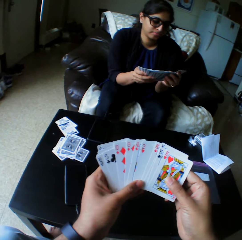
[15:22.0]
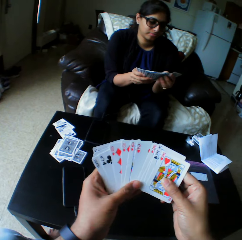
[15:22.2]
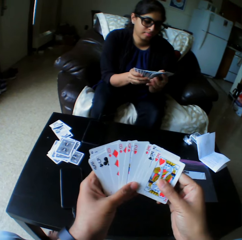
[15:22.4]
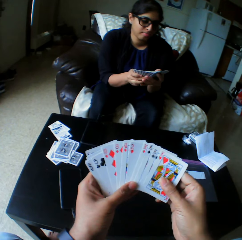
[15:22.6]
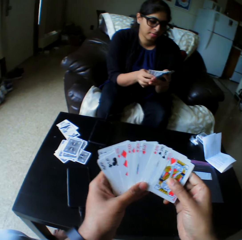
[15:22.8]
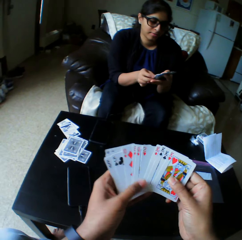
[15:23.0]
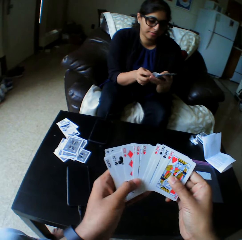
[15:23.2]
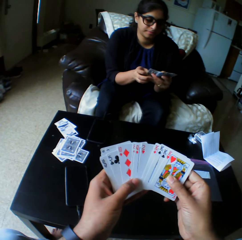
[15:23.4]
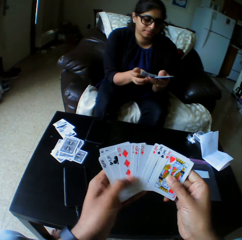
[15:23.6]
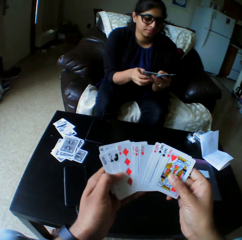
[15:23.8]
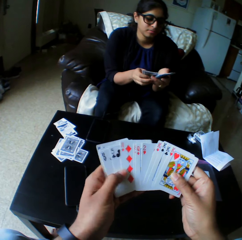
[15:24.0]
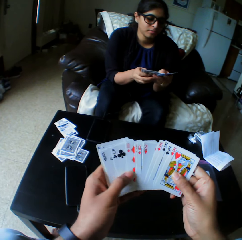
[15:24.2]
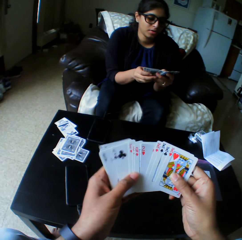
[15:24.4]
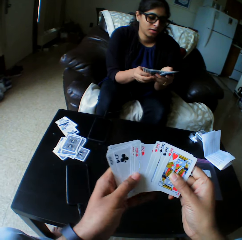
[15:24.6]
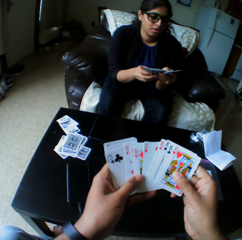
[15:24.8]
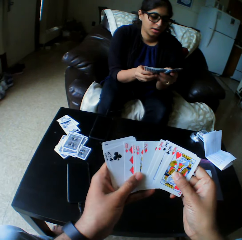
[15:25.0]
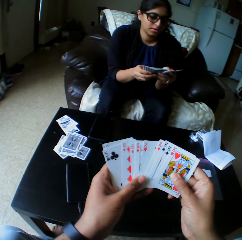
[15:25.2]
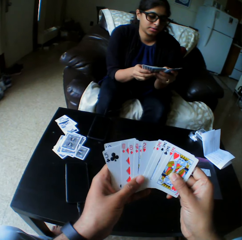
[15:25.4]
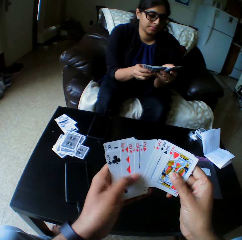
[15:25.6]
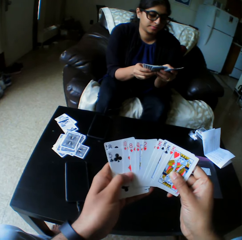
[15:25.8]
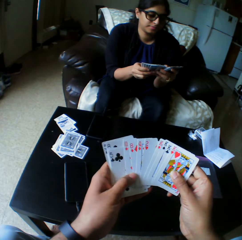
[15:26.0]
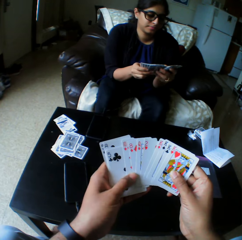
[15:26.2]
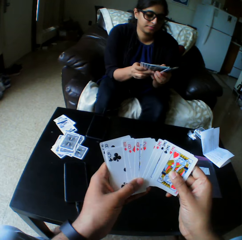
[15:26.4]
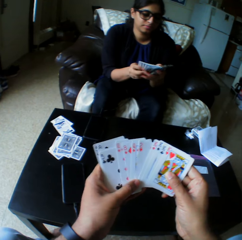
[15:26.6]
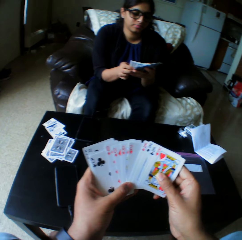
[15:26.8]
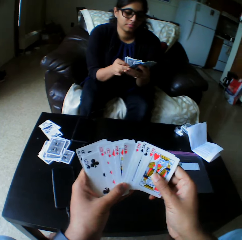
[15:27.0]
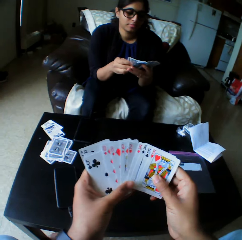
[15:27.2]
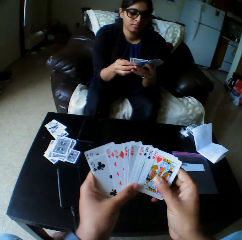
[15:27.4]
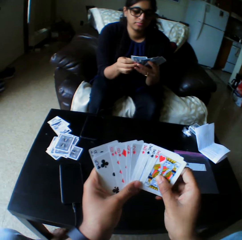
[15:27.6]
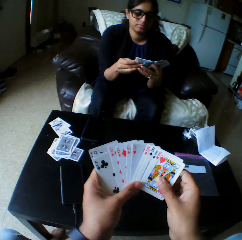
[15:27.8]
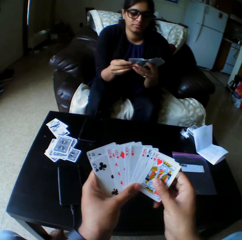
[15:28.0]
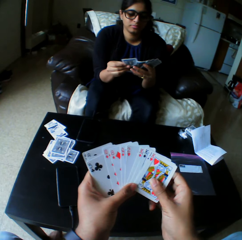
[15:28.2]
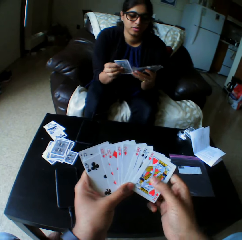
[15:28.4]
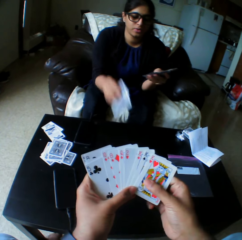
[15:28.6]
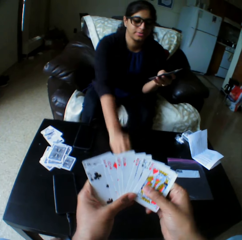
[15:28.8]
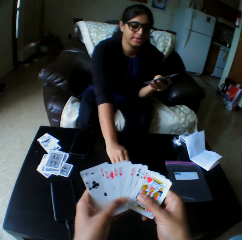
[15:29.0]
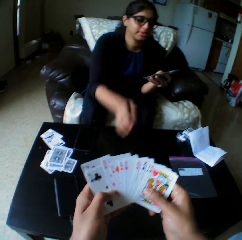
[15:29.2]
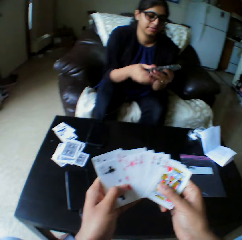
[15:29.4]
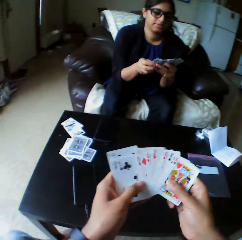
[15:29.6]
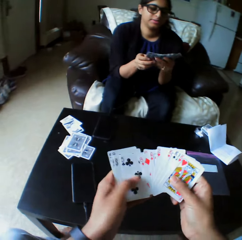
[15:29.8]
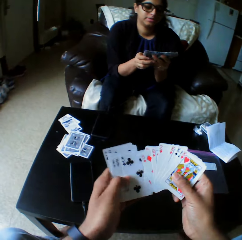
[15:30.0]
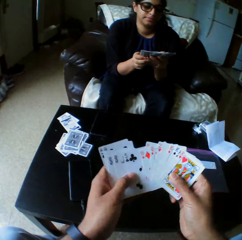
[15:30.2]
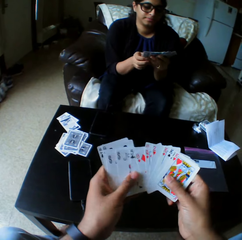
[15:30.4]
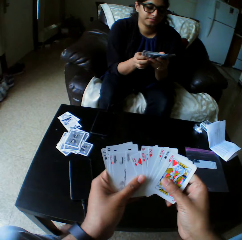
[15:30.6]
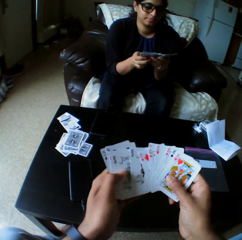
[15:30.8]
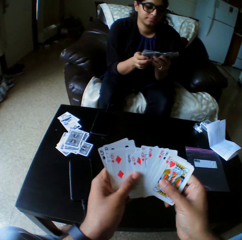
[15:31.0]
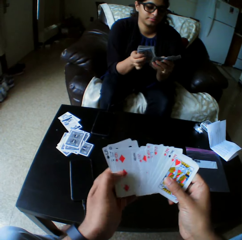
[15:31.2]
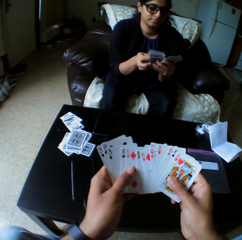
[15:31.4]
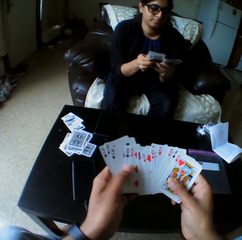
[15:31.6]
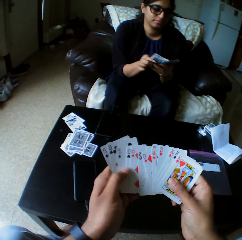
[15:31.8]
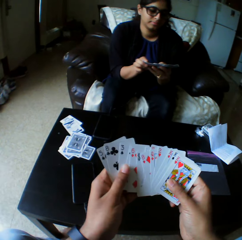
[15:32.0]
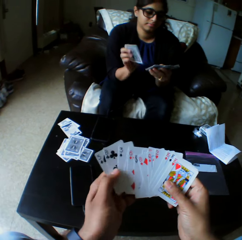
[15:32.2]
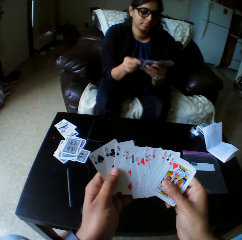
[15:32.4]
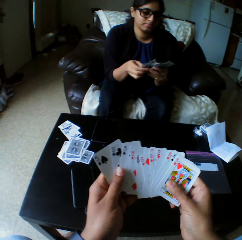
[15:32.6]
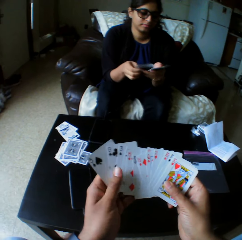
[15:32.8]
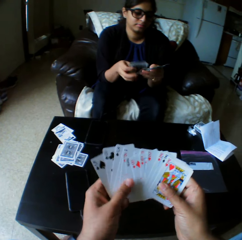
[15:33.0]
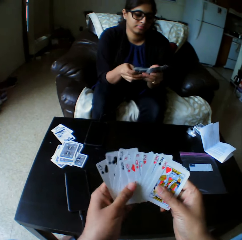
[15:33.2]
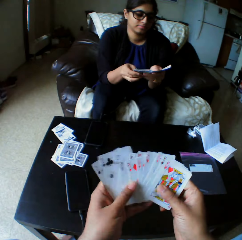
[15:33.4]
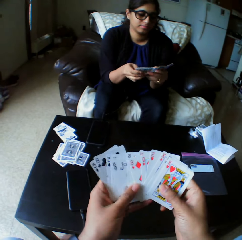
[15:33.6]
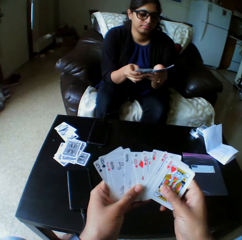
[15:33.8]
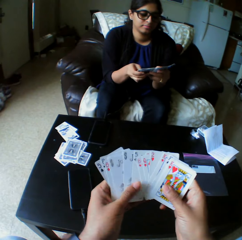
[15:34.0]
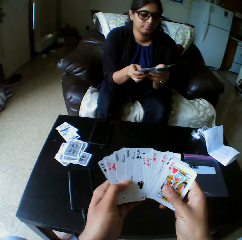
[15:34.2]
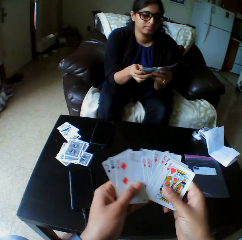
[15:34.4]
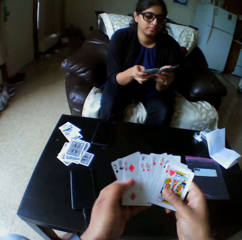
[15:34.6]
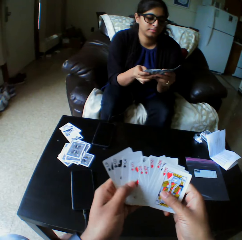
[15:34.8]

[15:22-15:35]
The woman drops a card on the table with her right hand. She shuffles the cards with both hands and arranges the play cards.

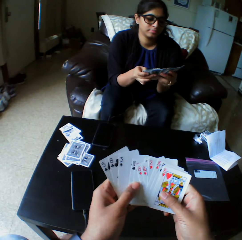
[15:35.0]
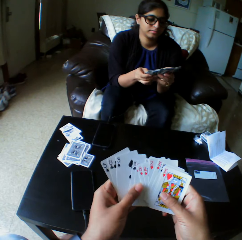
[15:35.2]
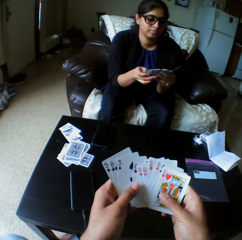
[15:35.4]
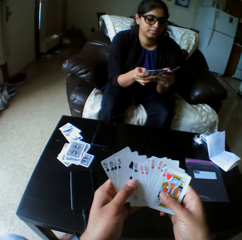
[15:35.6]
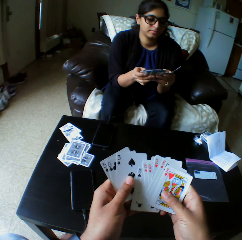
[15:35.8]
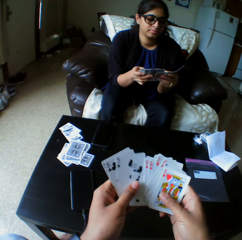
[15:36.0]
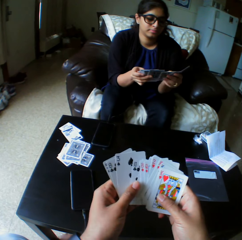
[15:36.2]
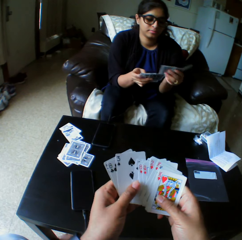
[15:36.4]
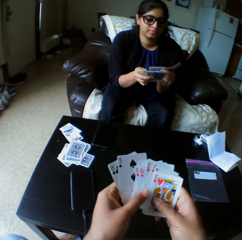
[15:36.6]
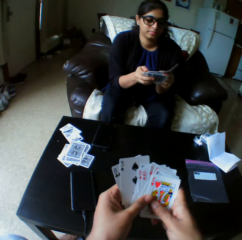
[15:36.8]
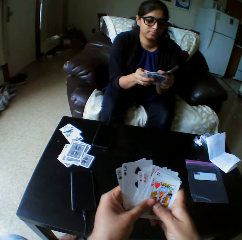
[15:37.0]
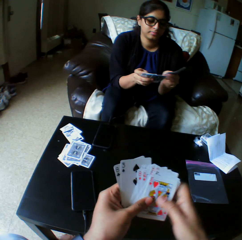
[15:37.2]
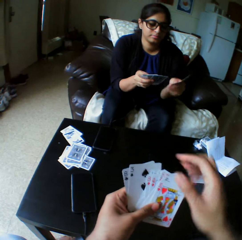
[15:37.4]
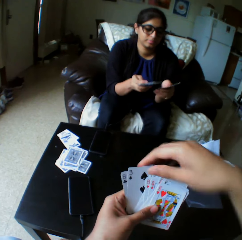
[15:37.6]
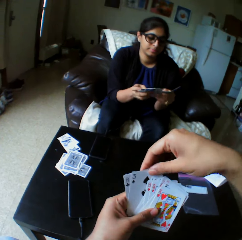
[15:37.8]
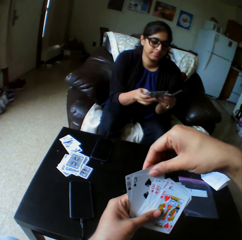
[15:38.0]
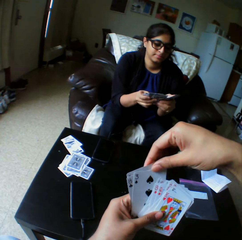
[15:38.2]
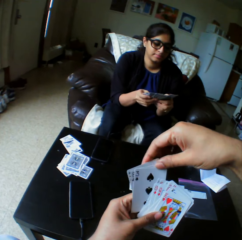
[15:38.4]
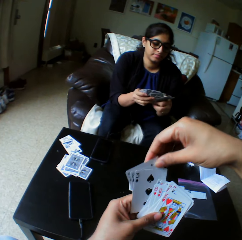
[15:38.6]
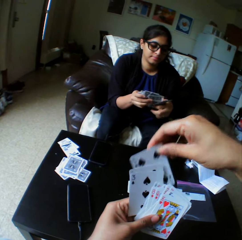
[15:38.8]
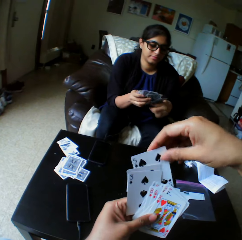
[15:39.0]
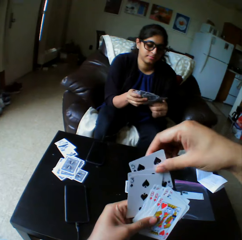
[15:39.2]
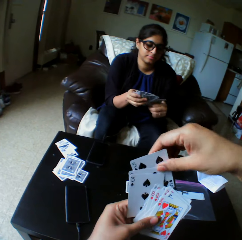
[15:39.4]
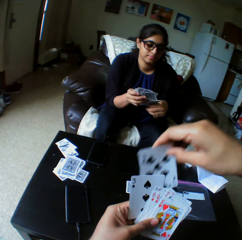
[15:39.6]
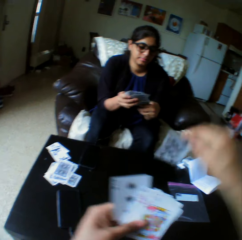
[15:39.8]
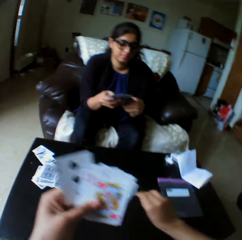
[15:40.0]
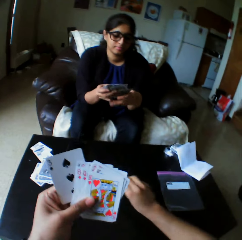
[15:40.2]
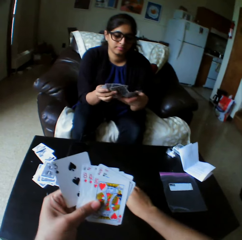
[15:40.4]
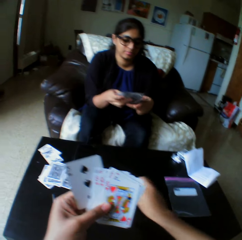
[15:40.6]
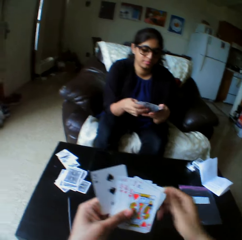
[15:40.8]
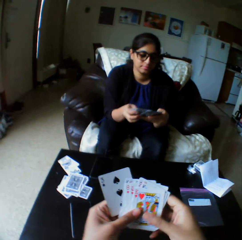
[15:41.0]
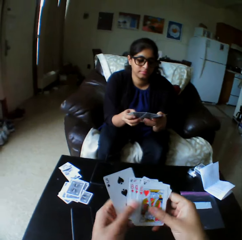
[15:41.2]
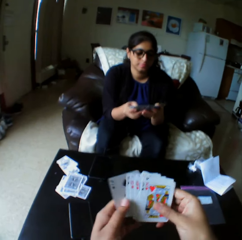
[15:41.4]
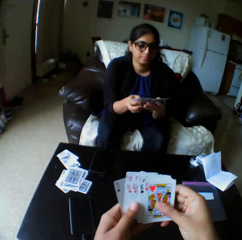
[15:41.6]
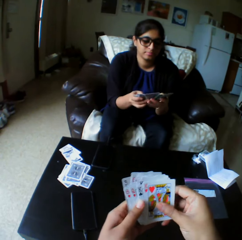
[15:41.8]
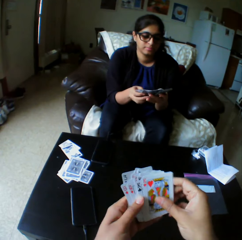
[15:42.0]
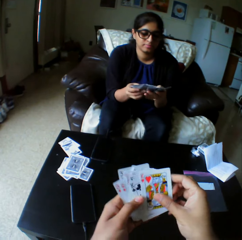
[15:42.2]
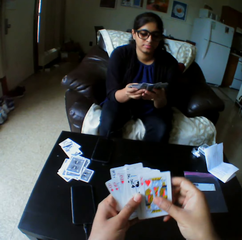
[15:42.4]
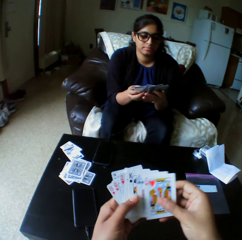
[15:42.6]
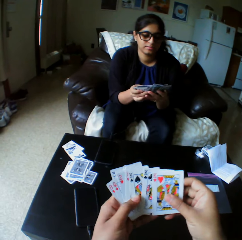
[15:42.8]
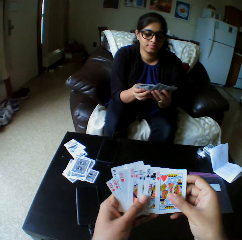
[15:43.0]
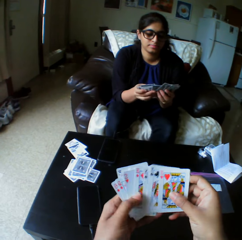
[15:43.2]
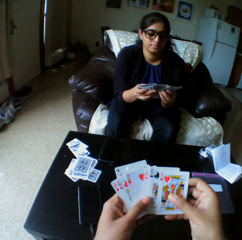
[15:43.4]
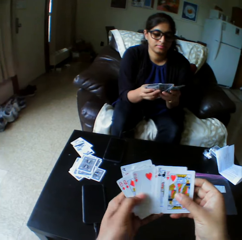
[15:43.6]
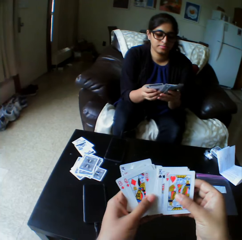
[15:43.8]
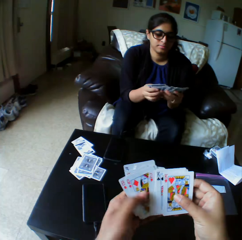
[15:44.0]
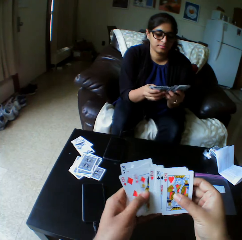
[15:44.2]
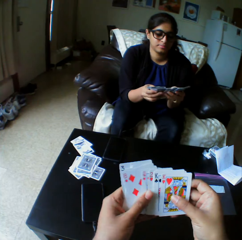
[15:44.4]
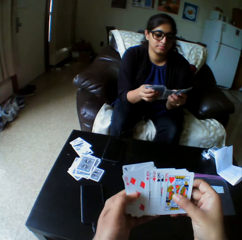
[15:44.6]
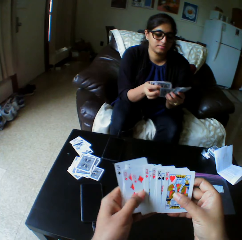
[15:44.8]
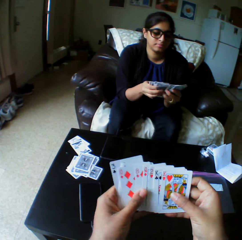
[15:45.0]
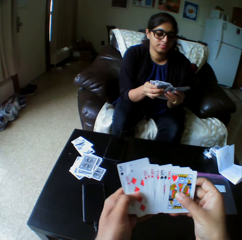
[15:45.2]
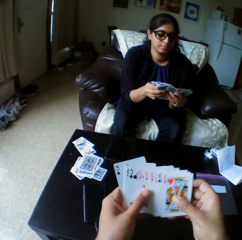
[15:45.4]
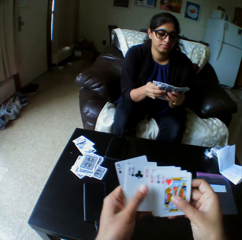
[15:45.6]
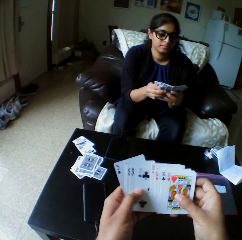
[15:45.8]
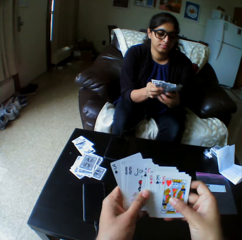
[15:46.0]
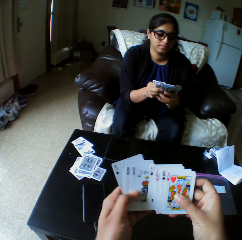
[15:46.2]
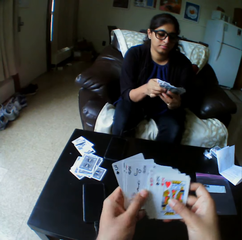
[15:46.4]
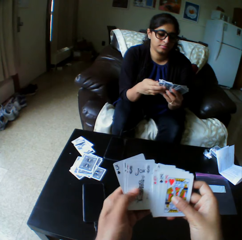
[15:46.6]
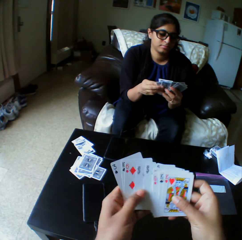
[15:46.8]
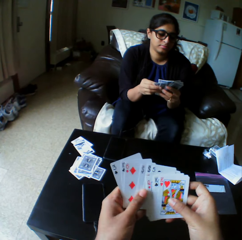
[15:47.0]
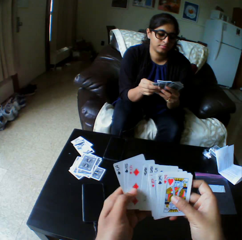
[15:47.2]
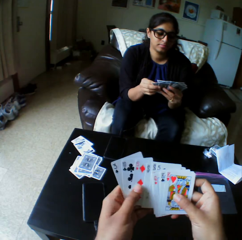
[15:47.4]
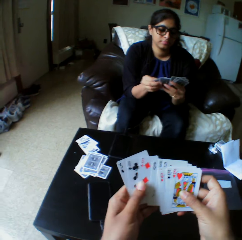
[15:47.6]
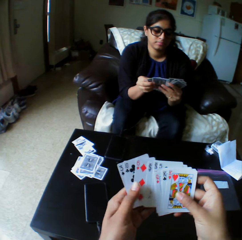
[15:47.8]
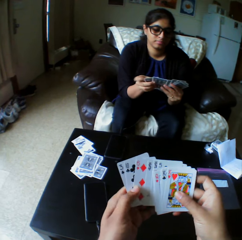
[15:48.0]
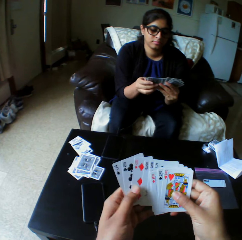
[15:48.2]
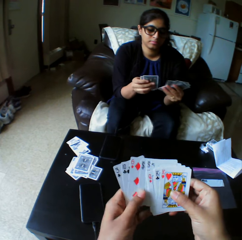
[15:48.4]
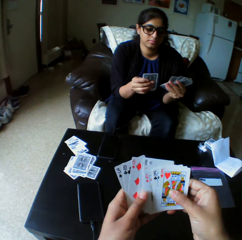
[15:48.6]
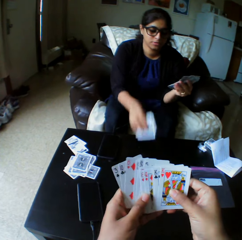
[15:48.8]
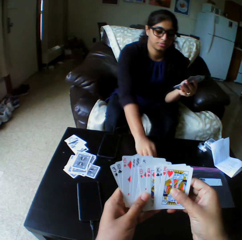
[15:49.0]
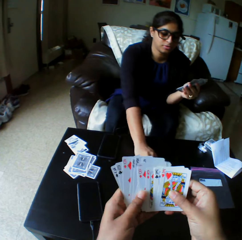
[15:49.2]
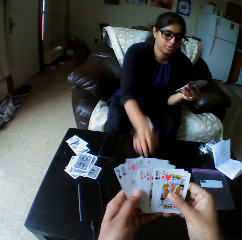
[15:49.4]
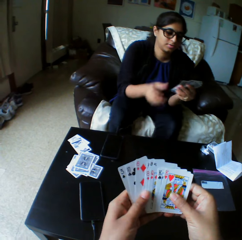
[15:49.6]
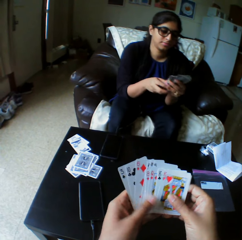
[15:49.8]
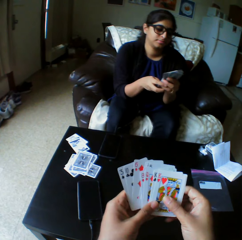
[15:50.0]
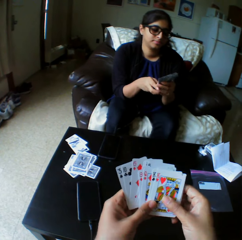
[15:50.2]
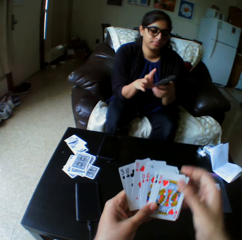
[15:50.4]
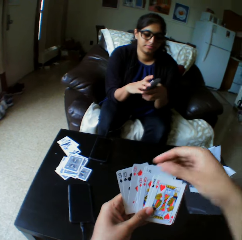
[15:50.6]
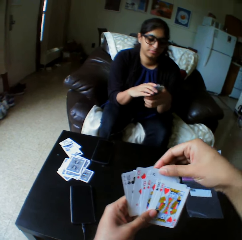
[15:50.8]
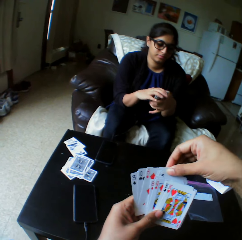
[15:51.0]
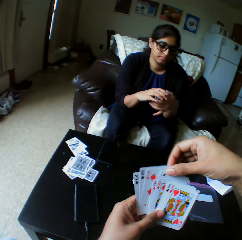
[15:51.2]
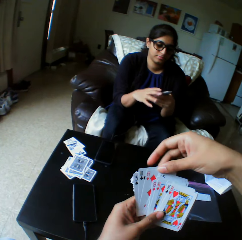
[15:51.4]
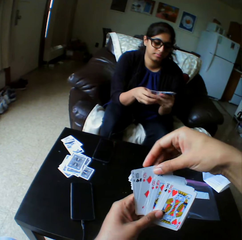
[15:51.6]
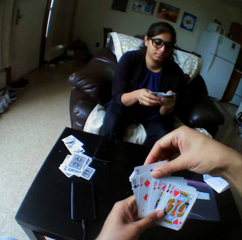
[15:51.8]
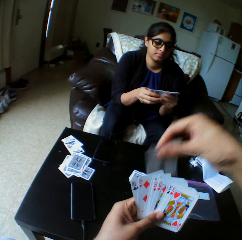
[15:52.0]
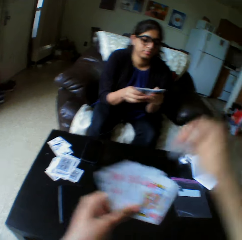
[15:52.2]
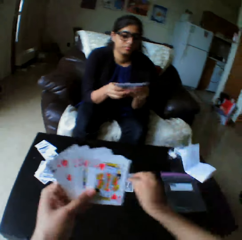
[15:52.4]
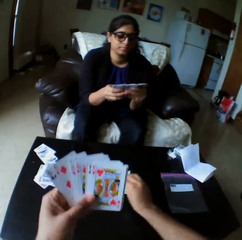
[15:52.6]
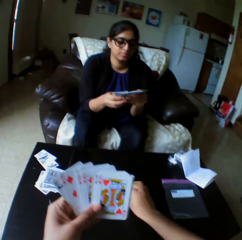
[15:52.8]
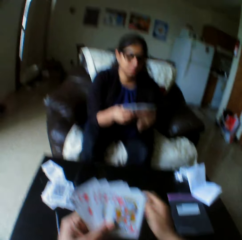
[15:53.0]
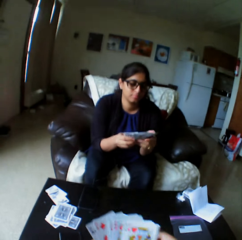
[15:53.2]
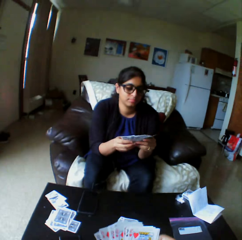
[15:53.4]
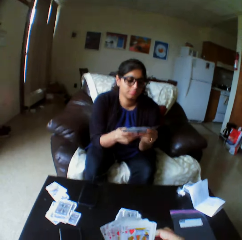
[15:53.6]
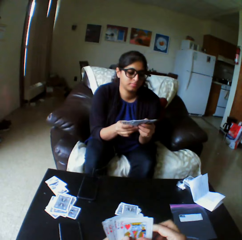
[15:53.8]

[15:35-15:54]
The camera wearer takes the play card. They drop the card on the table with the right hand. They shuffle the cards with both hands and arrange the play cards. A woman drops a card on the table with the right hand. The camera wearer takes the play card. The woman shuffles the cards with both hands and arranges the play cards. The camera wearer drops the card on the table with the right hand.
